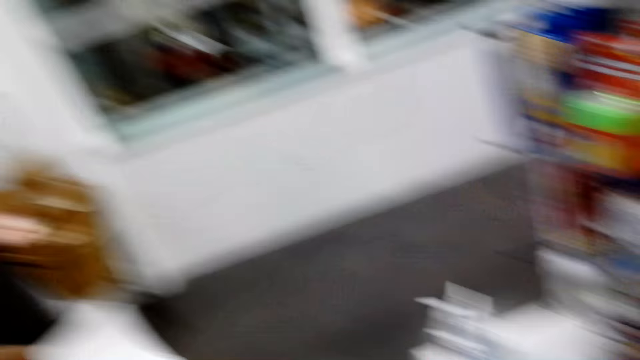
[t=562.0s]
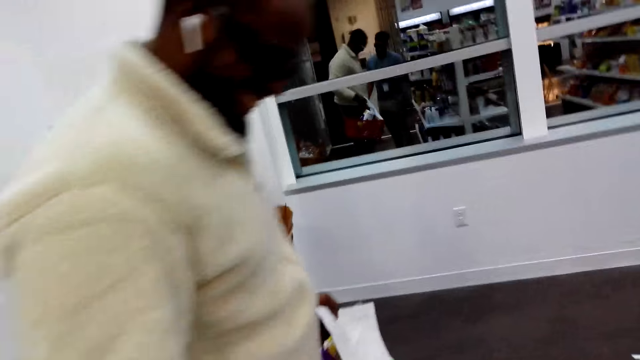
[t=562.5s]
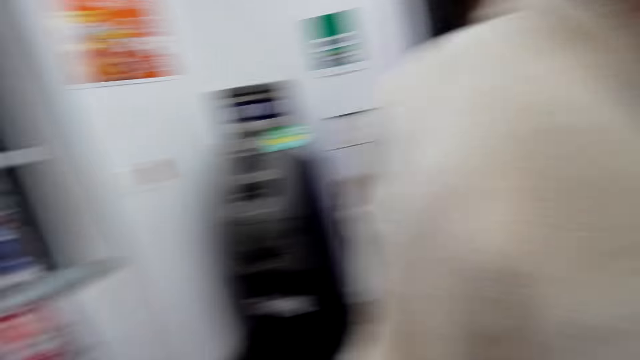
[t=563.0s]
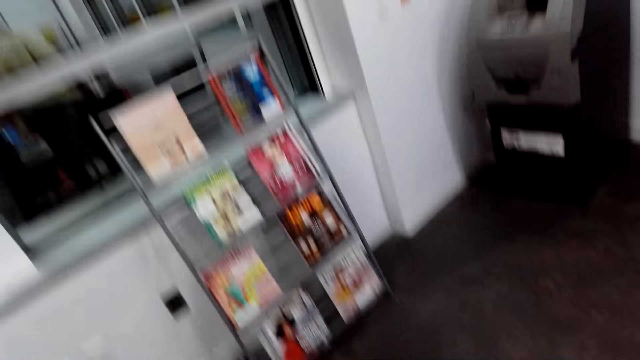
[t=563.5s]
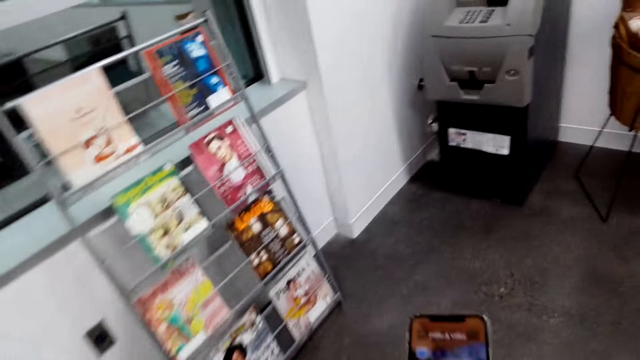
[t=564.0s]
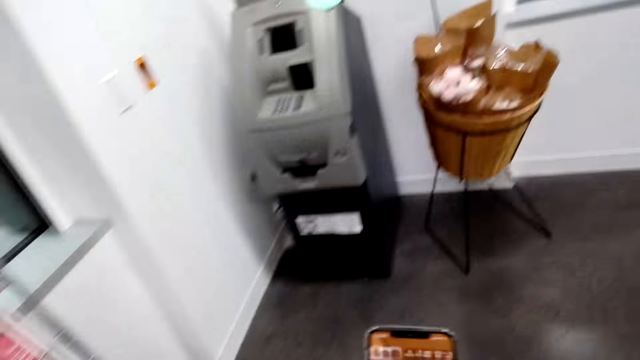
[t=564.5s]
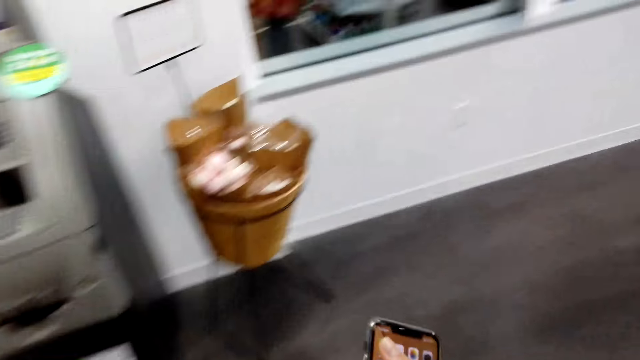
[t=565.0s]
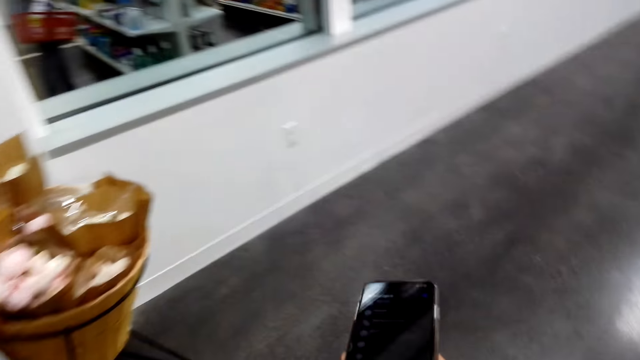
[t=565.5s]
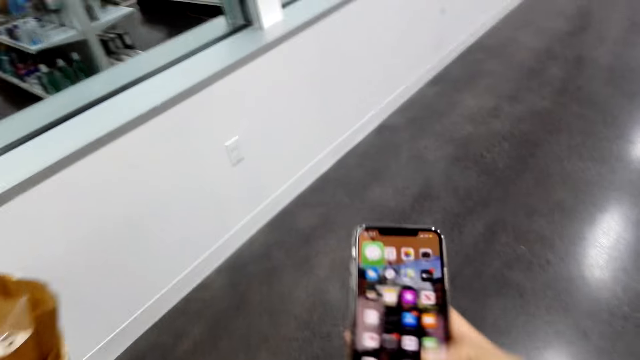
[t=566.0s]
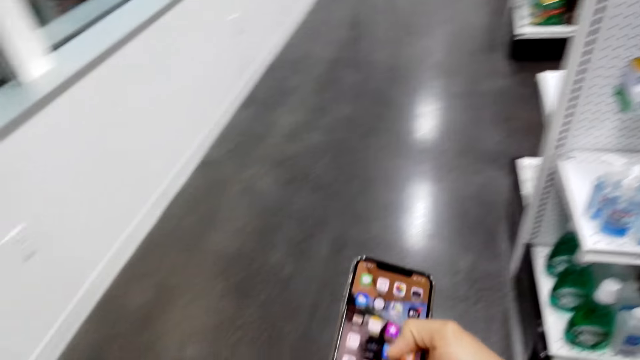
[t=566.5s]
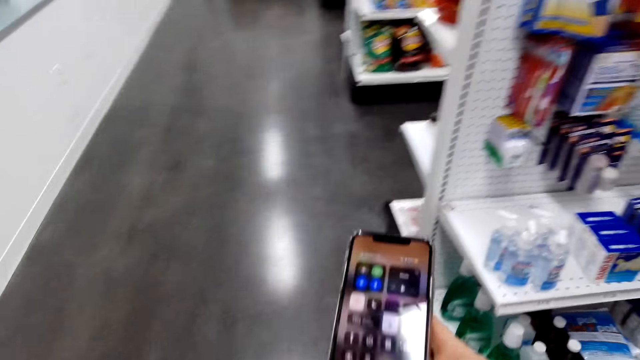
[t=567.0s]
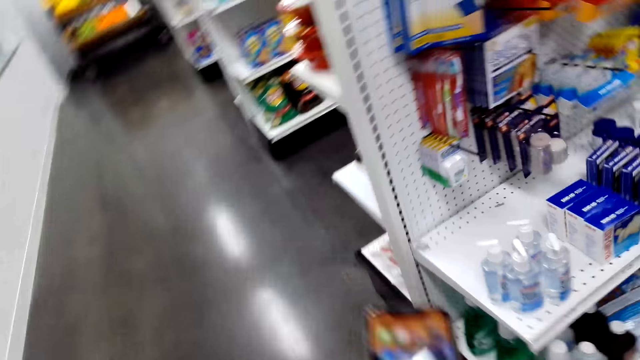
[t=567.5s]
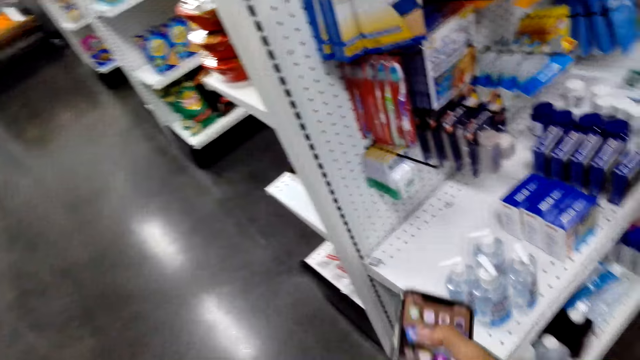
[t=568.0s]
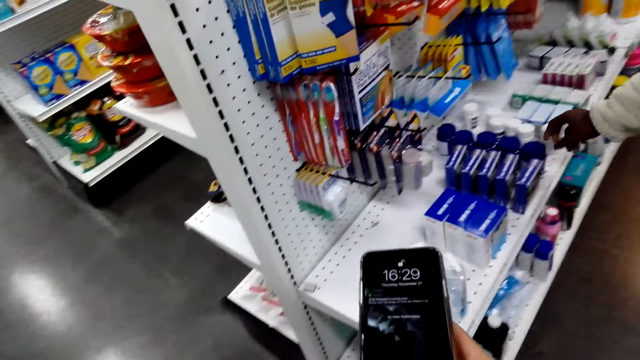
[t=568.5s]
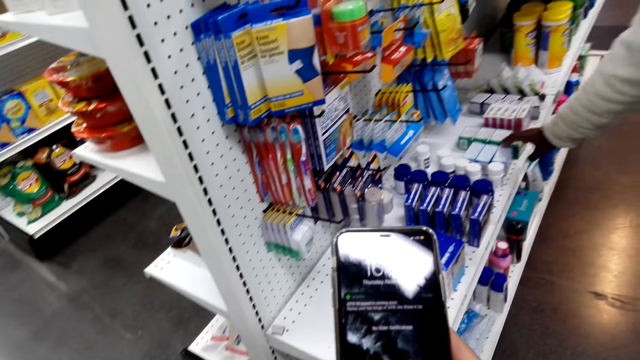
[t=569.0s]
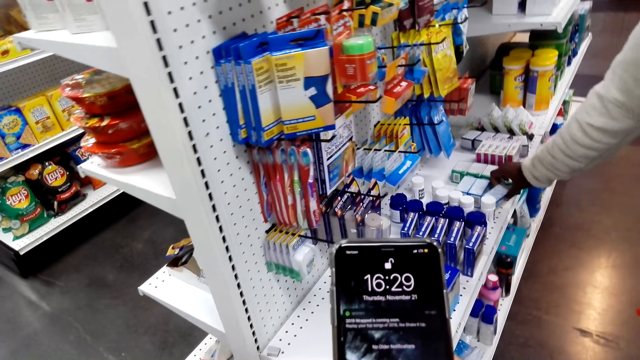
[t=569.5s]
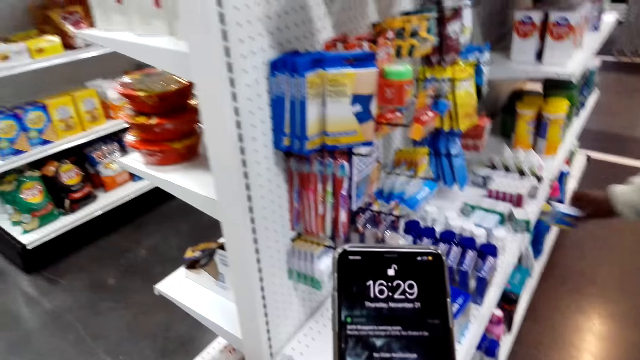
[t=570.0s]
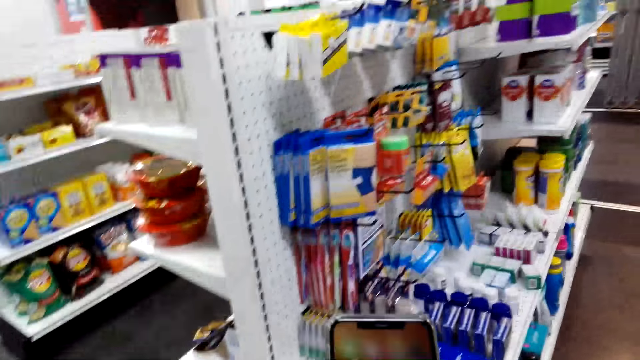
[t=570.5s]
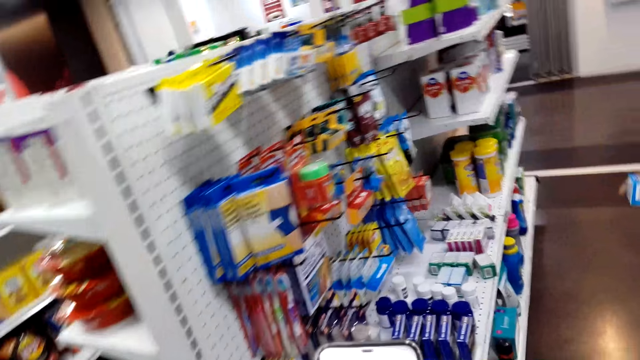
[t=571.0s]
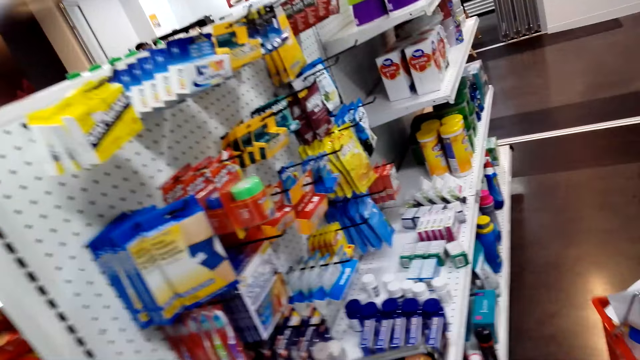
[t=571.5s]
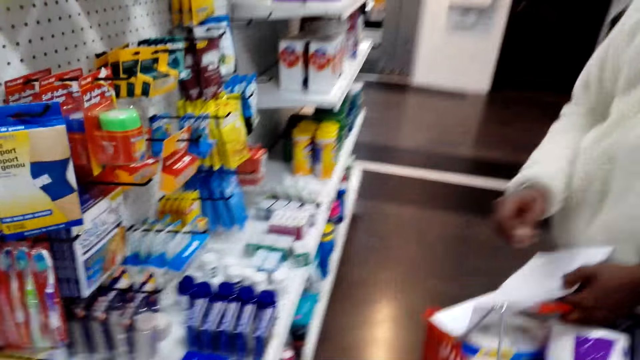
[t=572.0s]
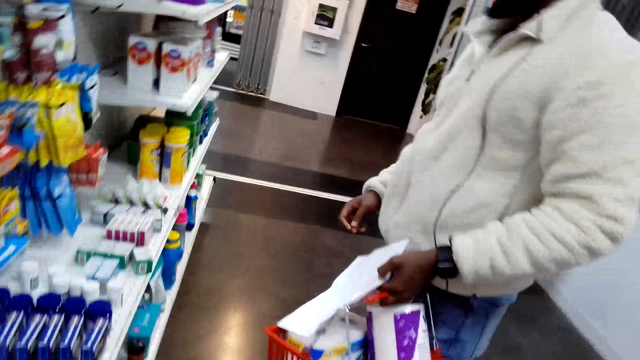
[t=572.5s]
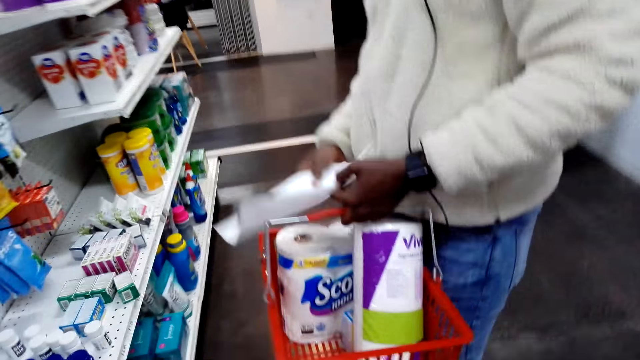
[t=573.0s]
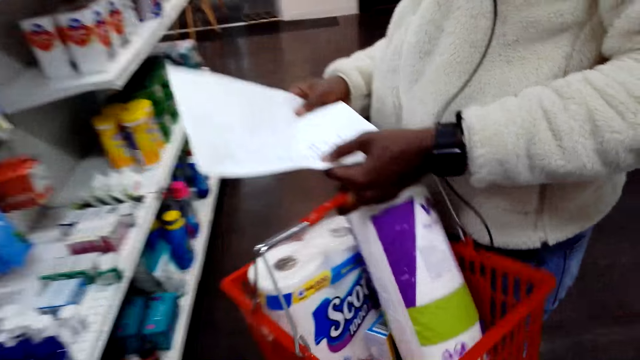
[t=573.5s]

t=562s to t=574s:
The camera wearer looks around the shop. They walk around the shop. They use the phone. They walk around the shop. They use the phone. A man picks an item from the shelf. The camera wearer uses the phone. The man puts the item in the shopping bucket.

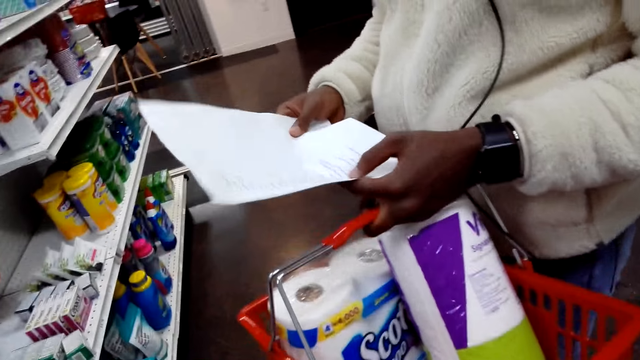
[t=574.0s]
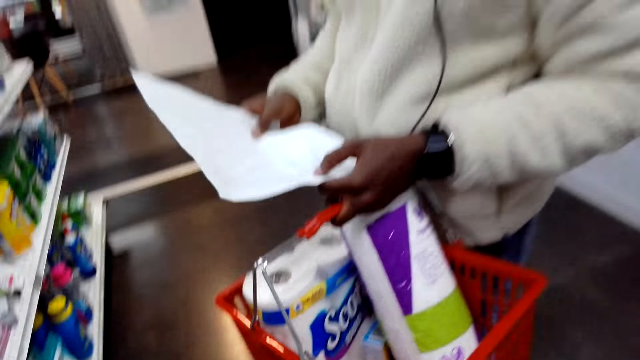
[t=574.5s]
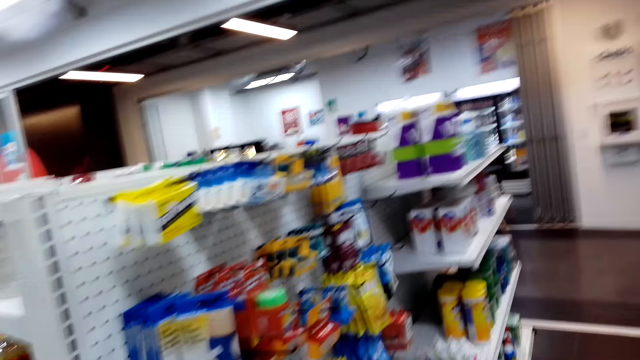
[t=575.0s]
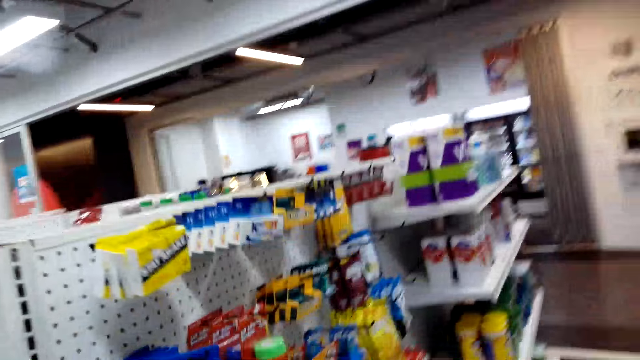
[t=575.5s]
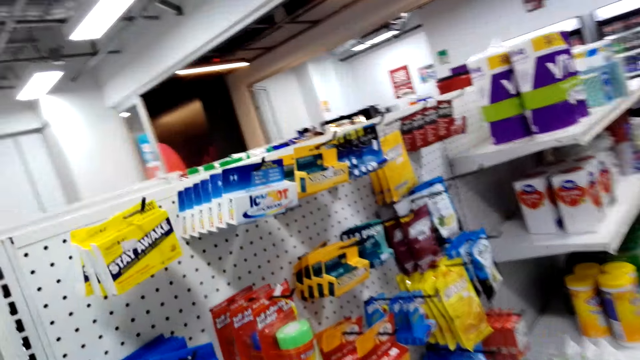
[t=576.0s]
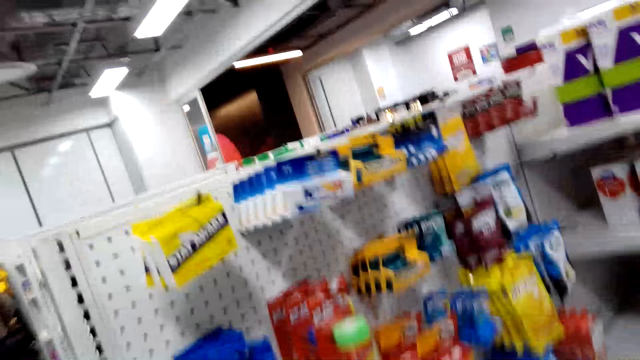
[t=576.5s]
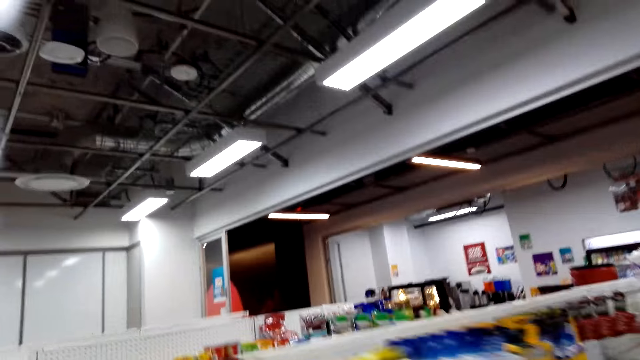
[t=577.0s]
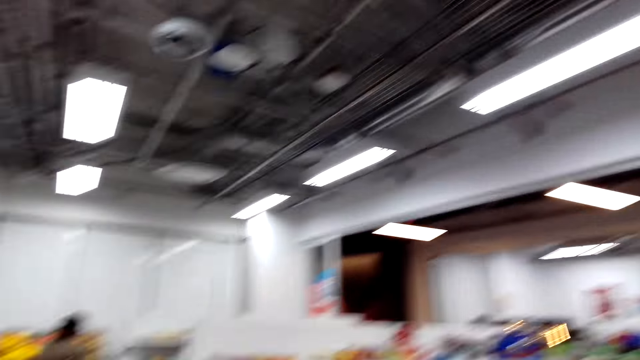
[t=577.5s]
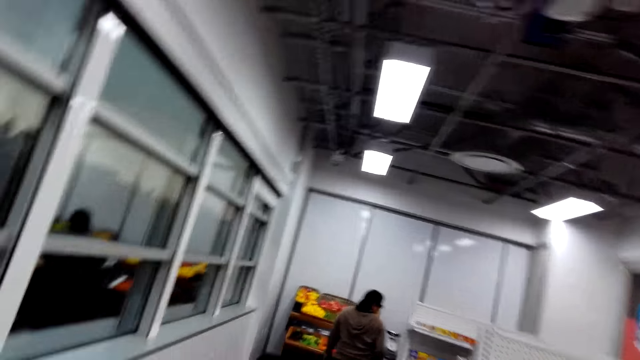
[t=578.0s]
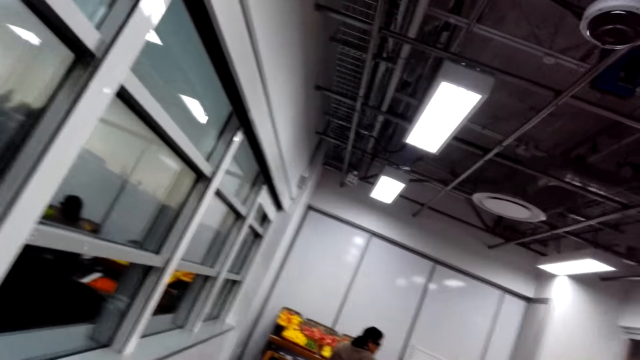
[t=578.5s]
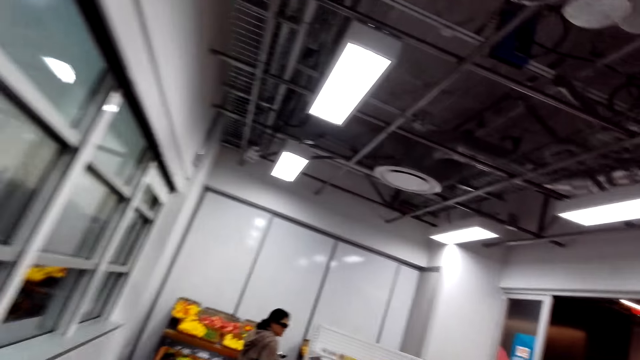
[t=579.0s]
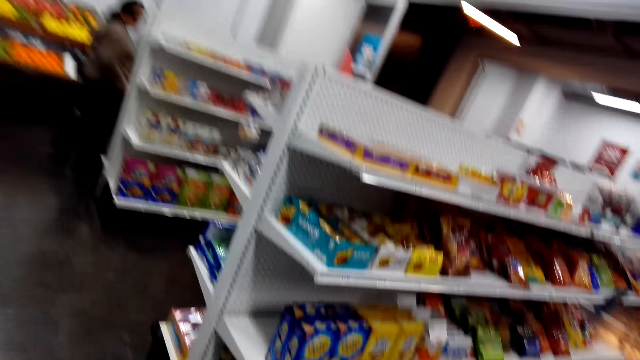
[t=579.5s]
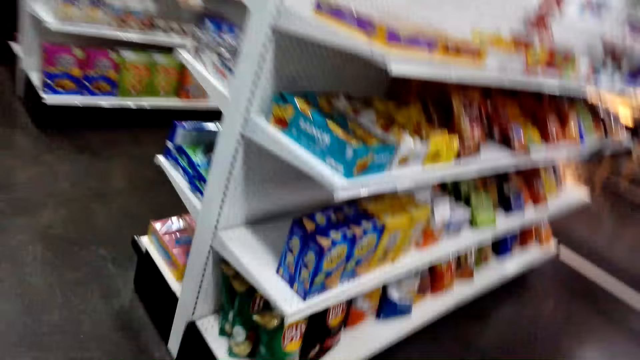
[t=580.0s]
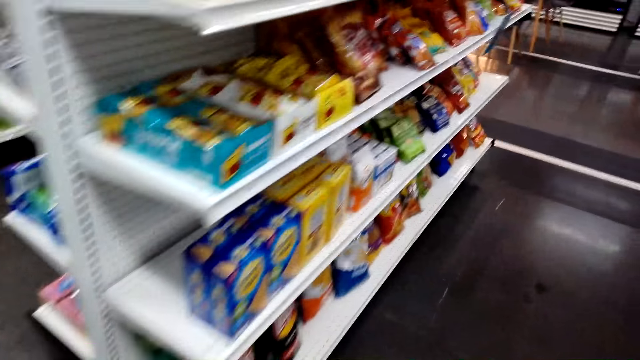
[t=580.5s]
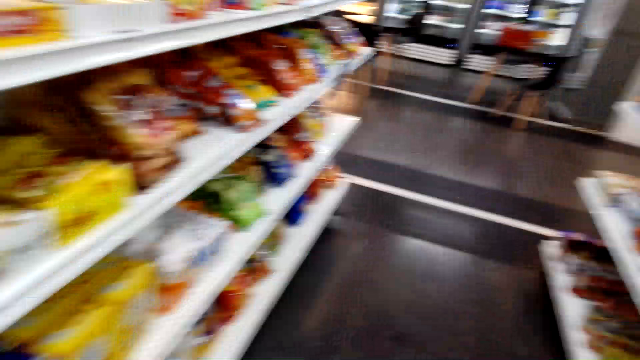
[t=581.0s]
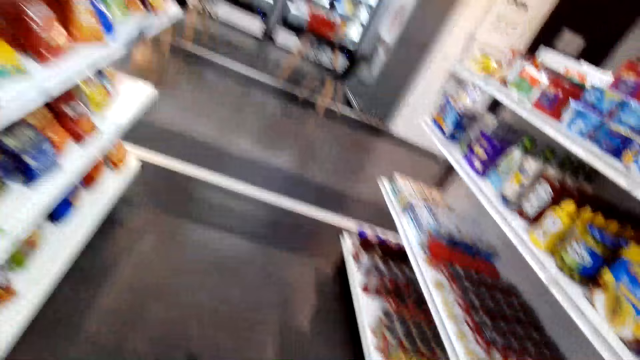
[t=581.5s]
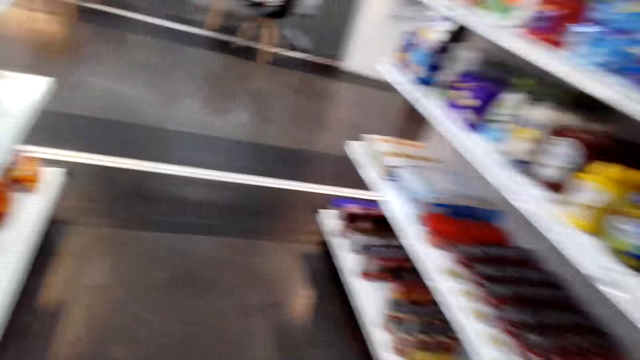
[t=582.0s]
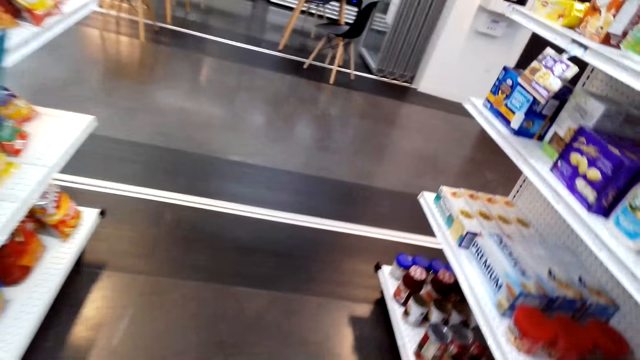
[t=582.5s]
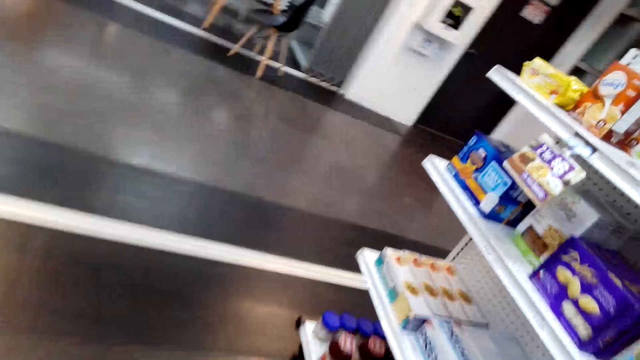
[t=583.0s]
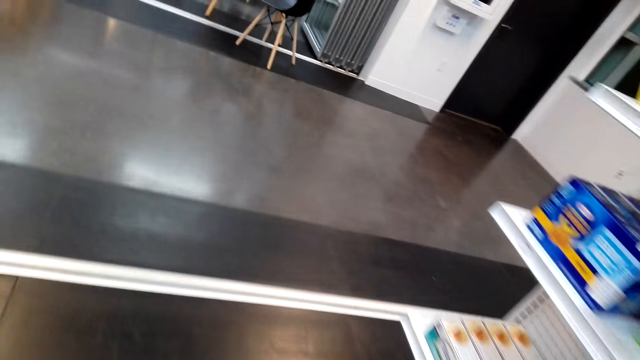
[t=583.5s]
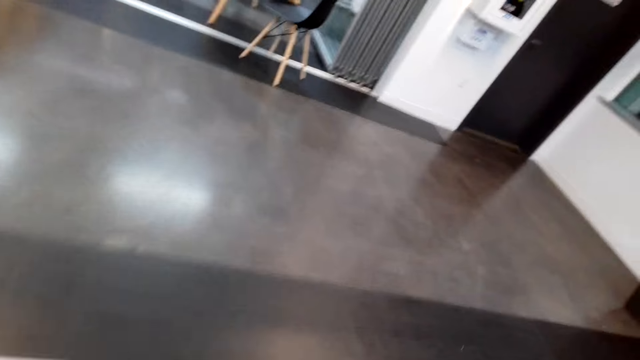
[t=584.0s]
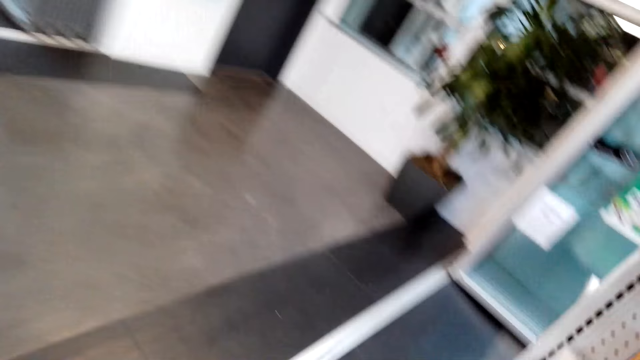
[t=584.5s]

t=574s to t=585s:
A man holds a paper. The man reads a list. The camera wearer converses with the man. They look around the shop. They walk around the shop.
